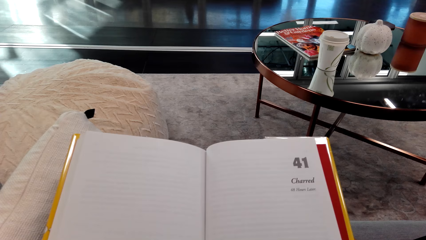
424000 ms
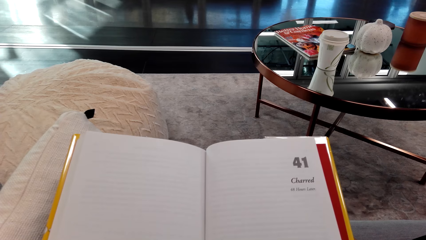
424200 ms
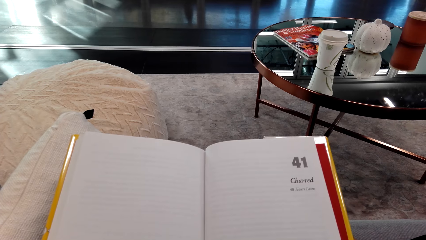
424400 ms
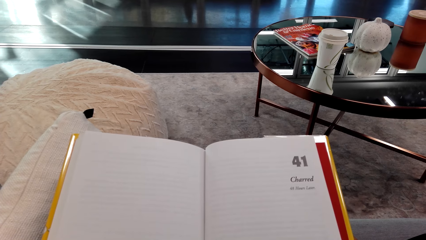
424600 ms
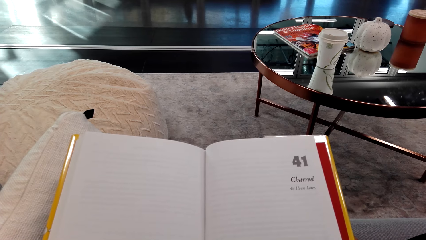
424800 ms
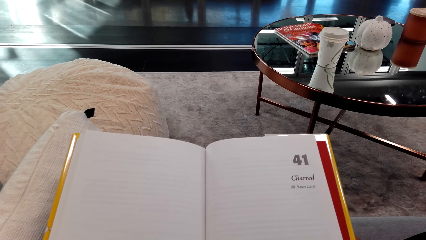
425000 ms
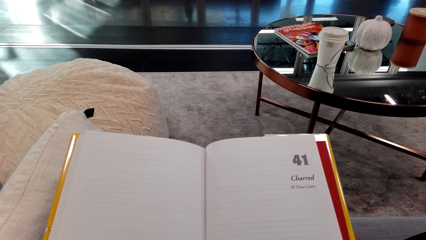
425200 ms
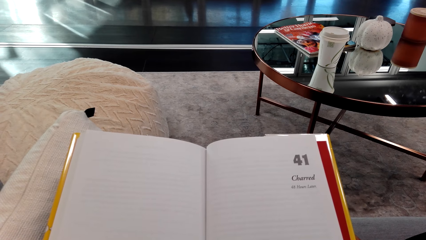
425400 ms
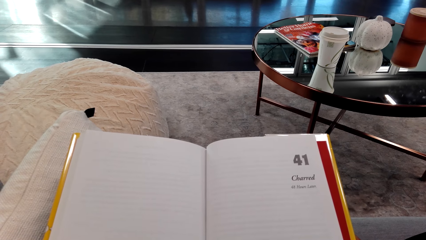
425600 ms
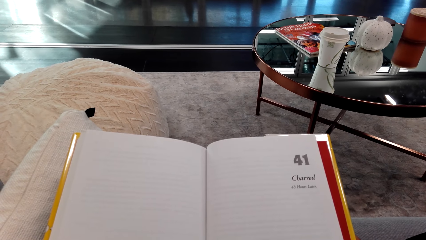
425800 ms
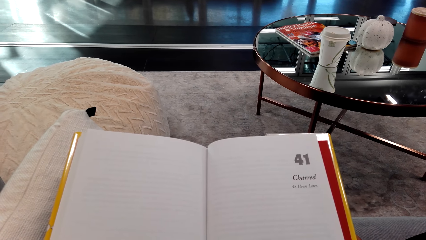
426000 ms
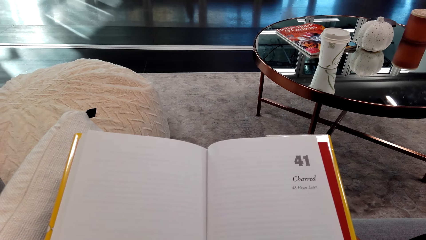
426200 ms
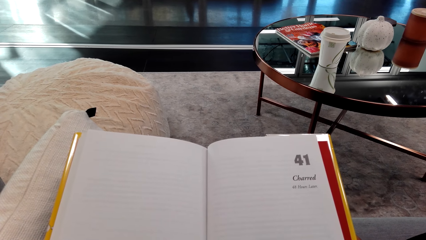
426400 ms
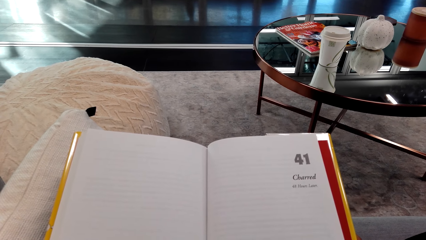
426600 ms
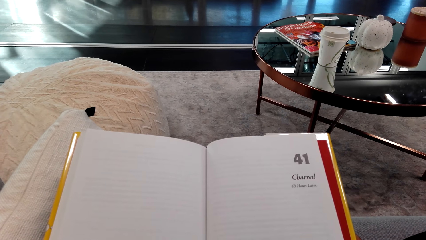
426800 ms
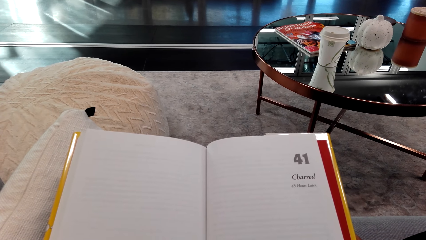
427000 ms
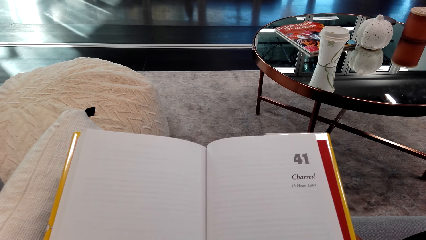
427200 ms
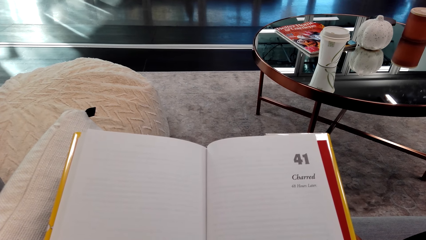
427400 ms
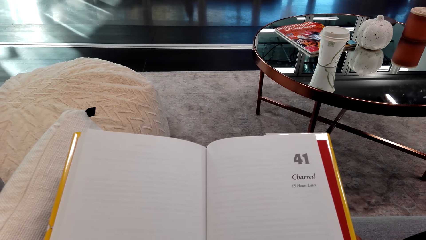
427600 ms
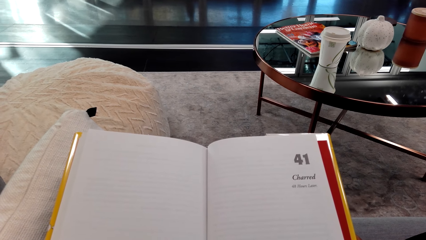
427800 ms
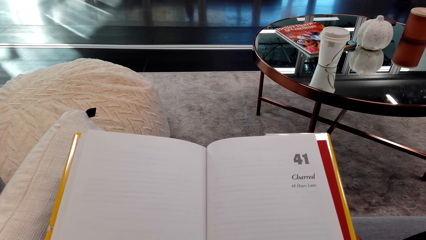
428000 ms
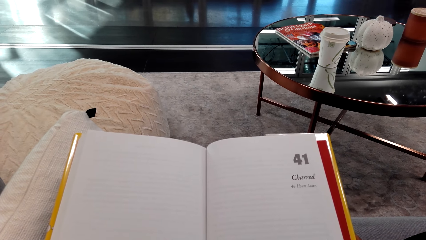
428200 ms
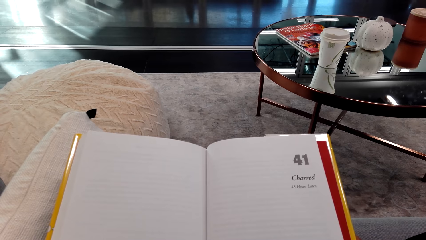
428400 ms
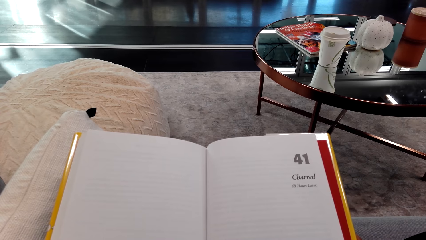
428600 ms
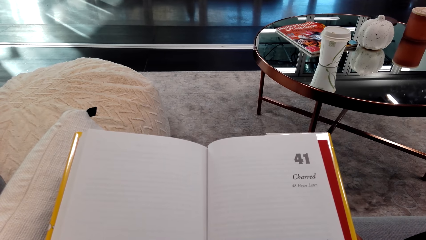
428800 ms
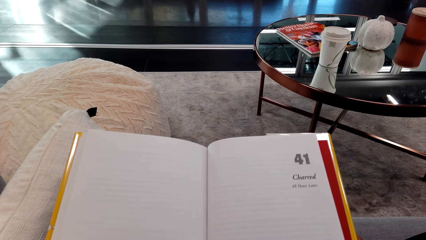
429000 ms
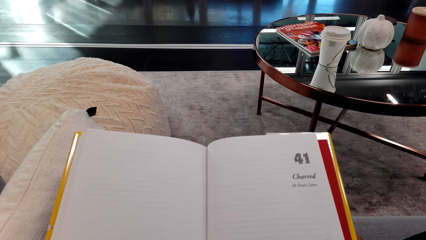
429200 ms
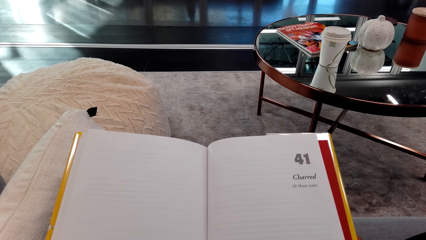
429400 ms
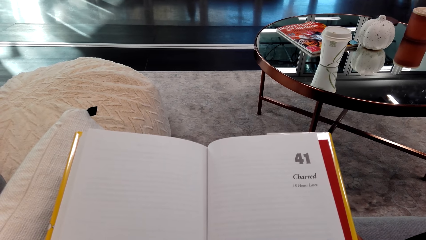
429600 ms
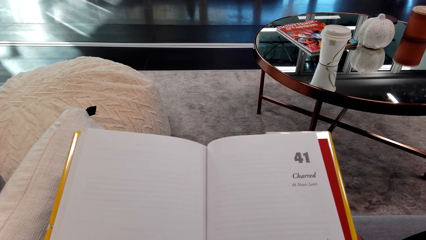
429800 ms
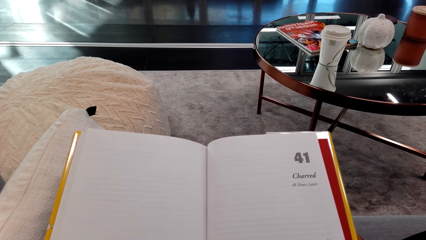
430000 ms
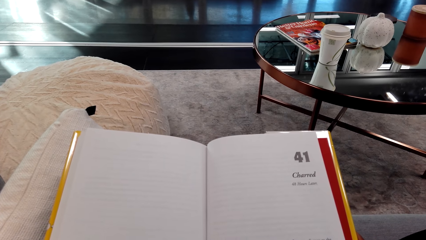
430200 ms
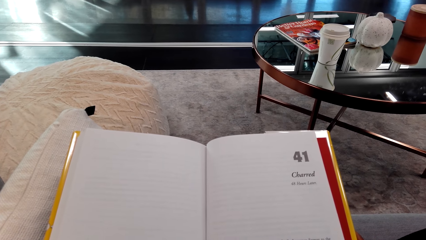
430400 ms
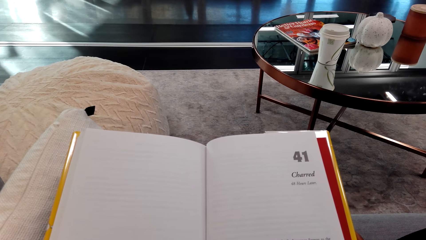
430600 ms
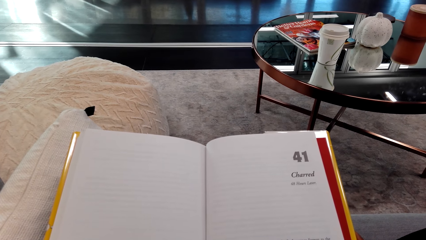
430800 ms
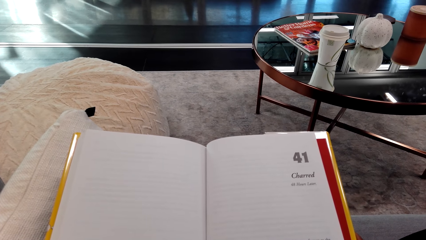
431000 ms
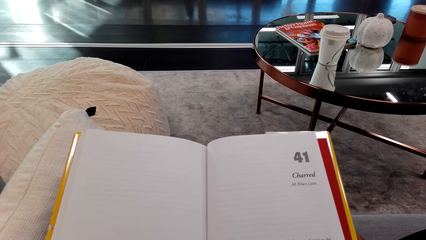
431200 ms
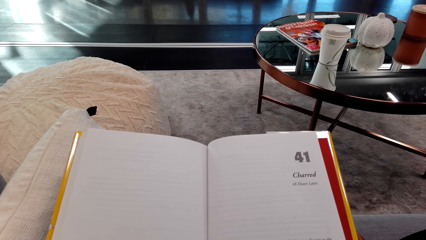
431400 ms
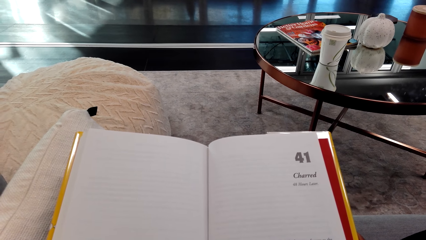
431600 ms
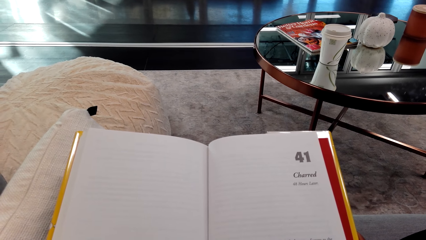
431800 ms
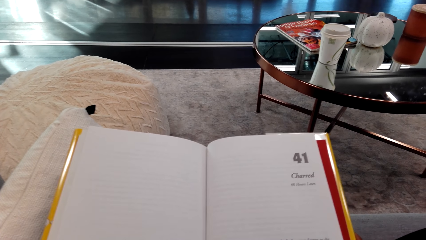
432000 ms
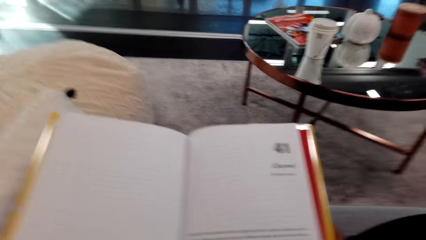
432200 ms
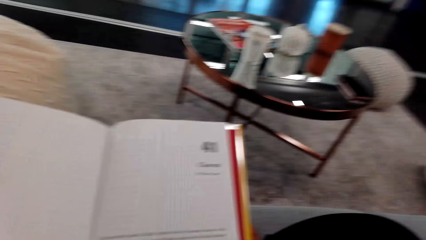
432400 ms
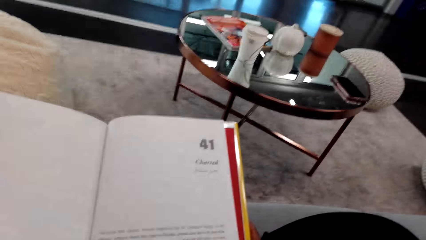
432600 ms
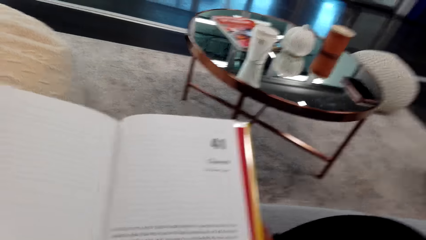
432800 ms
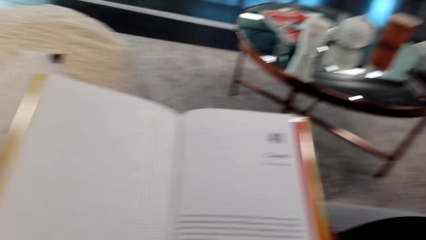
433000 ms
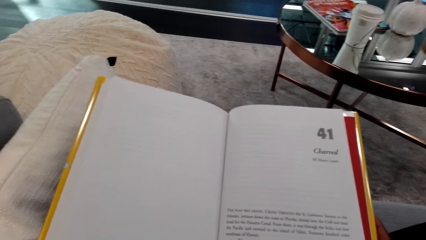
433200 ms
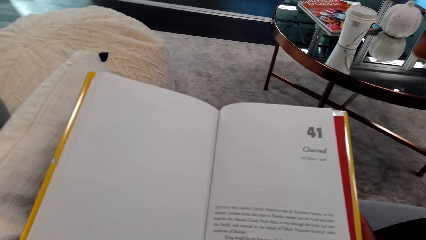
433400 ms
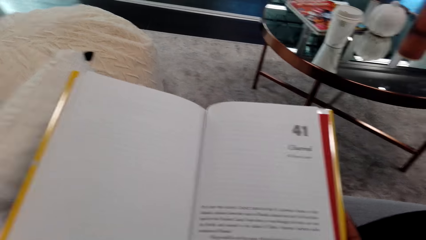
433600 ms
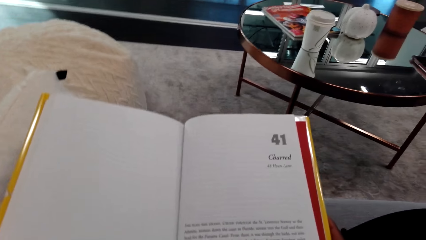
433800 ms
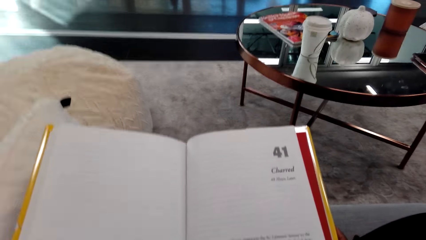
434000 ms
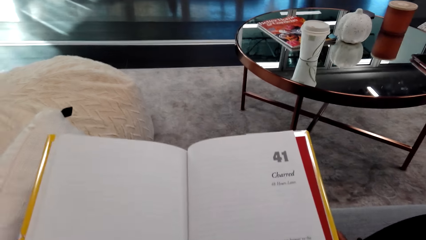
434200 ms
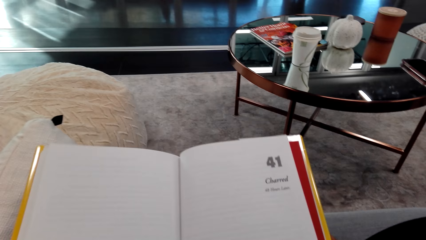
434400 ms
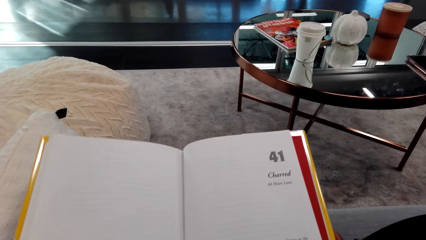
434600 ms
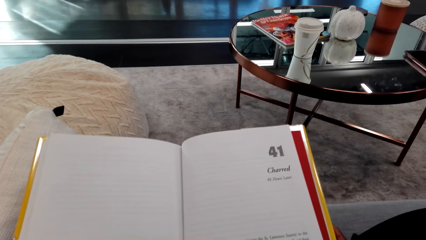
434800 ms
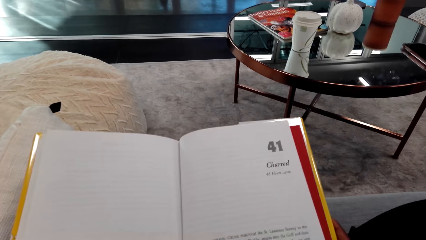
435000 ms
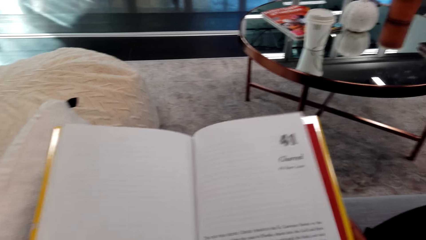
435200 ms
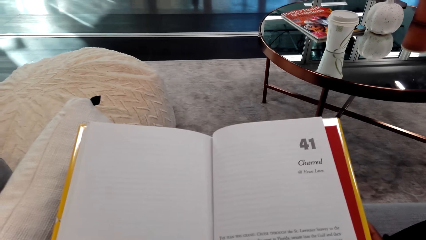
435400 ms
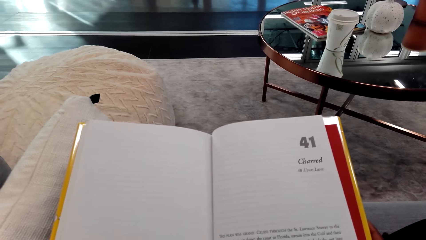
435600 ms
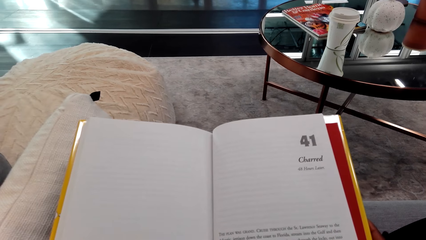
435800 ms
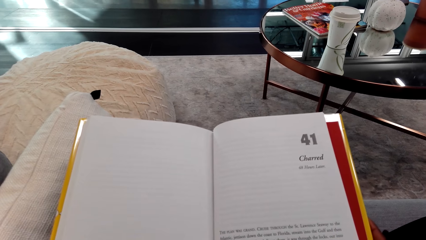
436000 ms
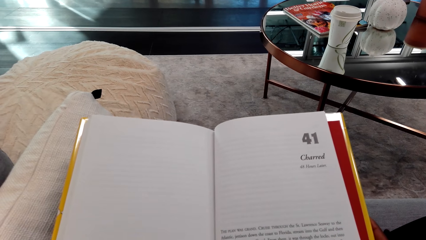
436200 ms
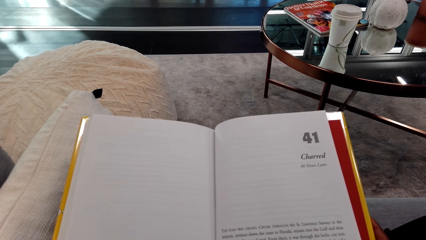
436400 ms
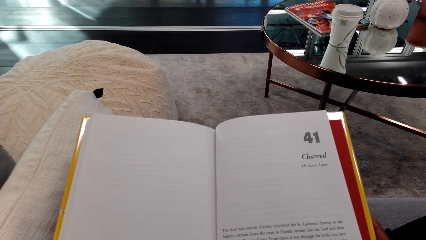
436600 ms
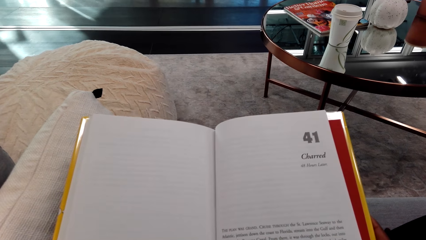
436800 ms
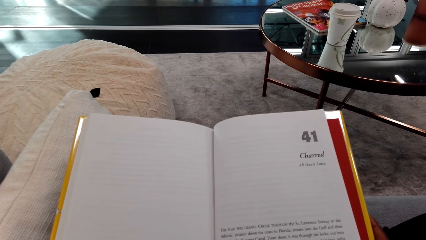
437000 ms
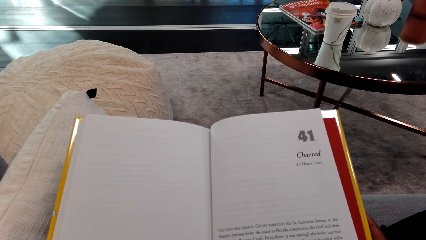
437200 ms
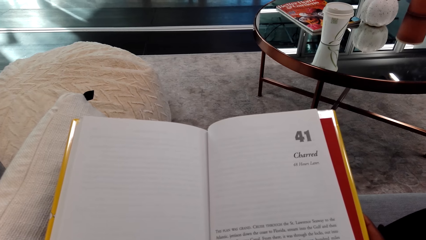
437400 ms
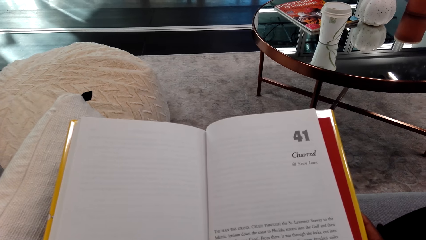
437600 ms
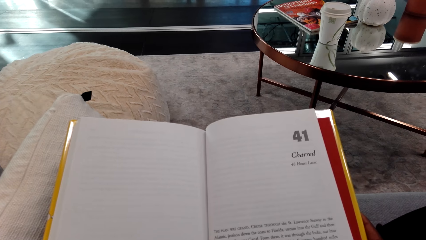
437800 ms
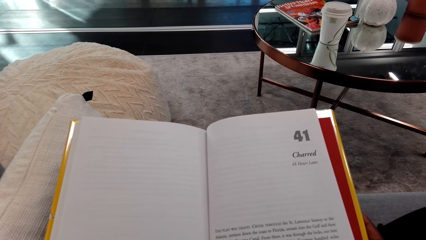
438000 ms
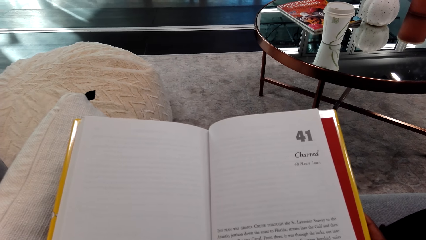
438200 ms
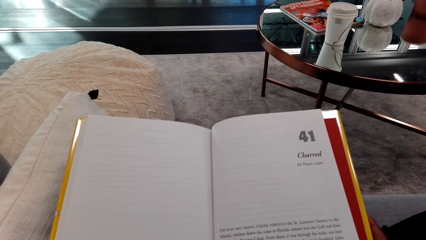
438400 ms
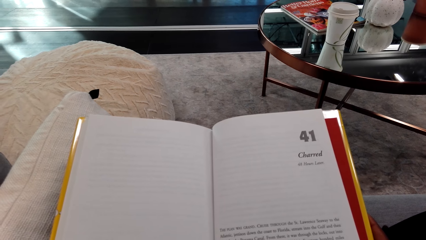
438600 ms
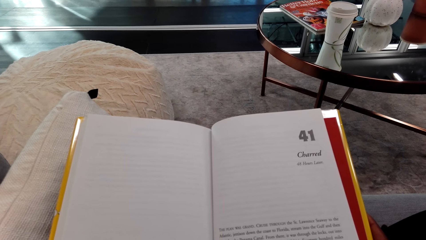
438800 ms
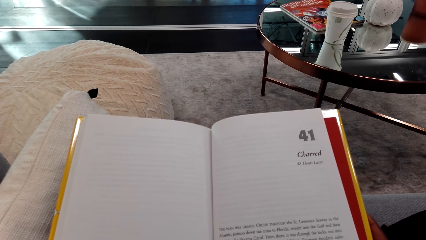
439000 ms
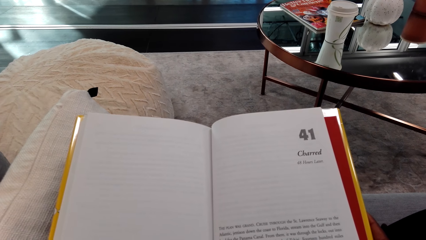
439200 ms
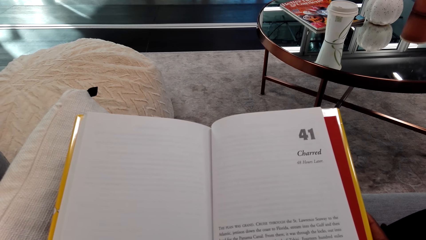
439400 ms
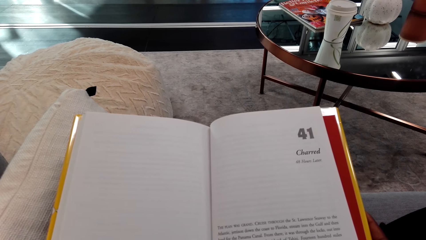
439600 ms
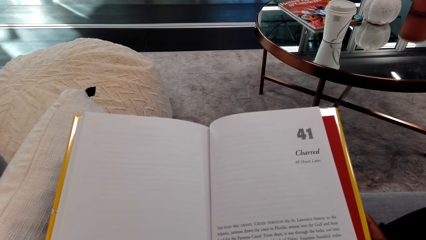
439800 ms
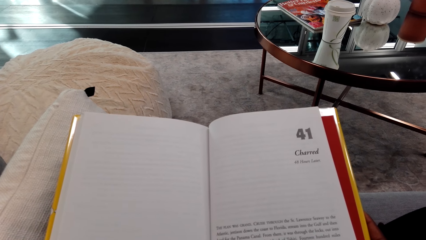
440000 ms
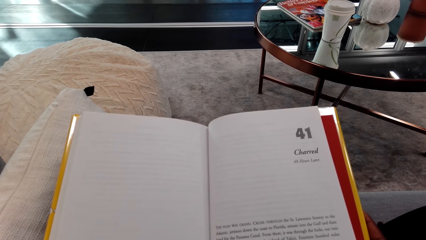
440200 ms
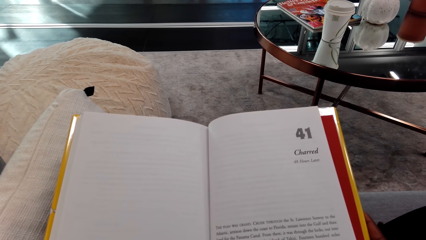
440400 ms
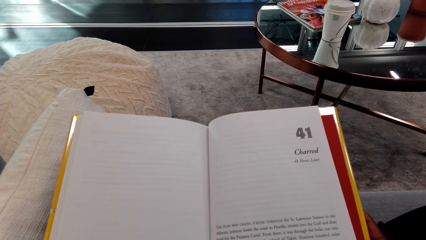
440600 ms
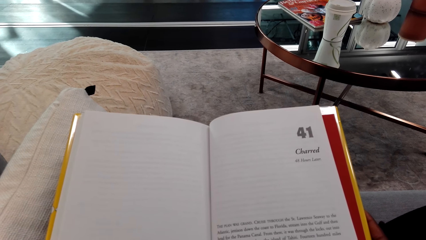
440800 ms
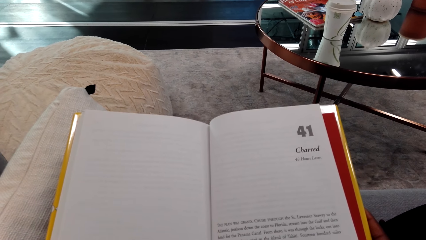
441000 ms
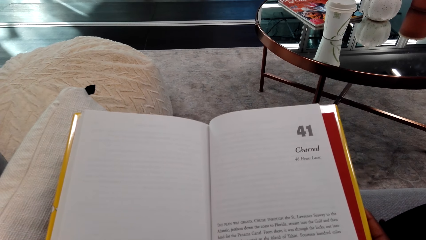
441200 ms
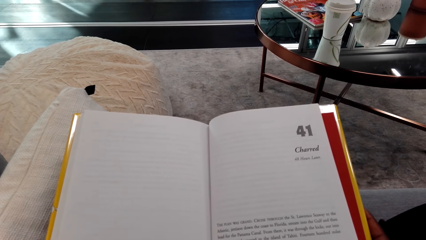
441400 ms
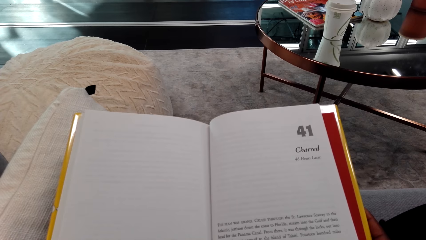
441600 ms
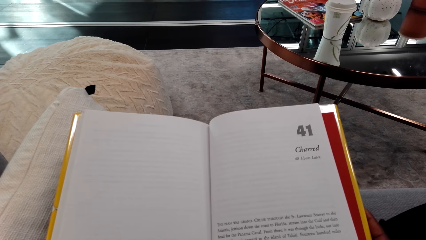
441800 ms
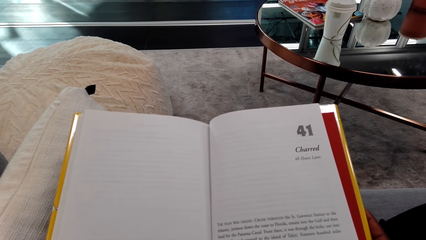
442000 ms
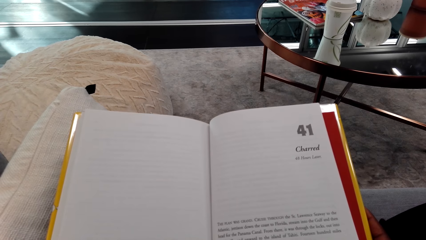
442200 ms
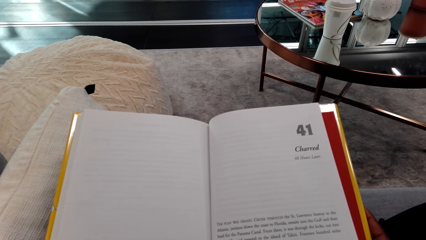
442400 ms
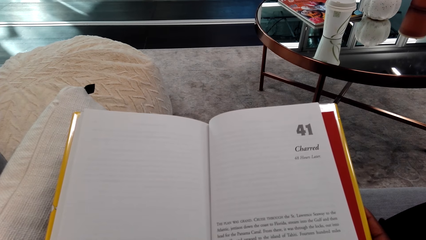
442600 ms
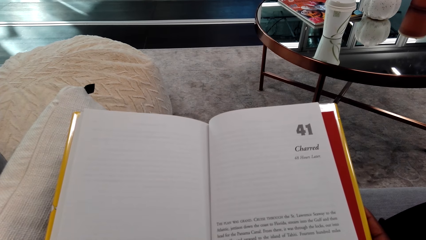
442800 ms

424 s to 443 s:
The camera wearer looks around a room. They read a book.
